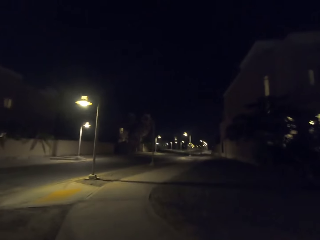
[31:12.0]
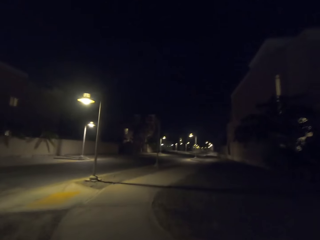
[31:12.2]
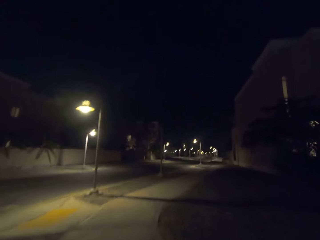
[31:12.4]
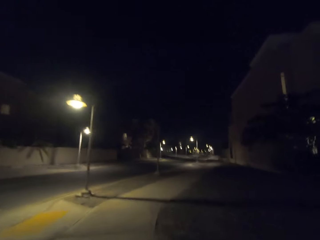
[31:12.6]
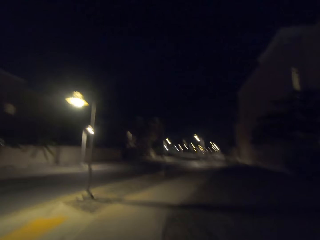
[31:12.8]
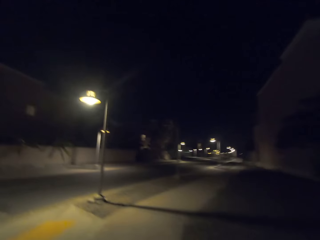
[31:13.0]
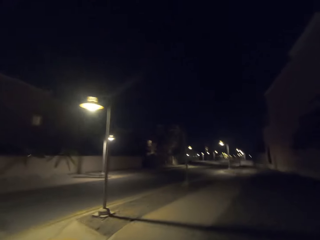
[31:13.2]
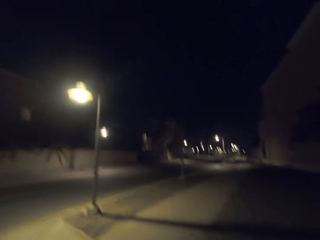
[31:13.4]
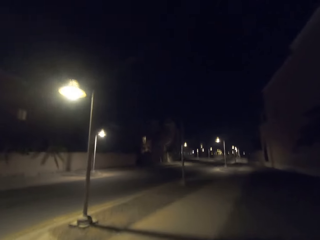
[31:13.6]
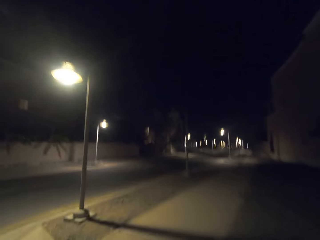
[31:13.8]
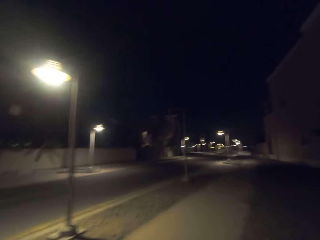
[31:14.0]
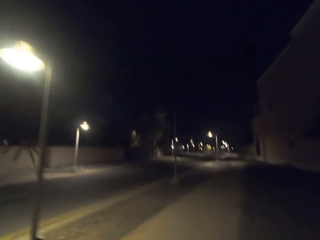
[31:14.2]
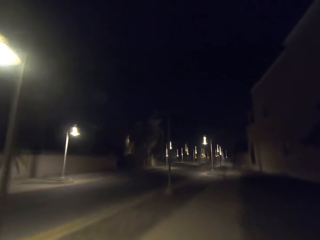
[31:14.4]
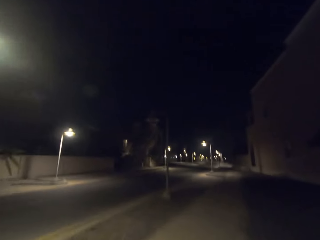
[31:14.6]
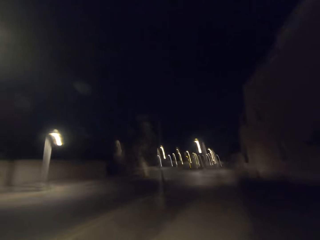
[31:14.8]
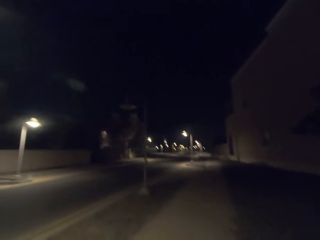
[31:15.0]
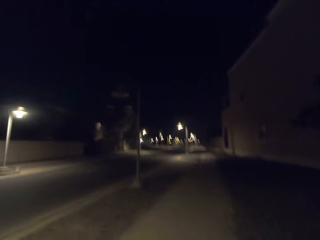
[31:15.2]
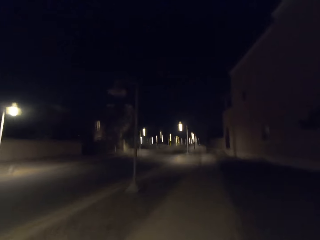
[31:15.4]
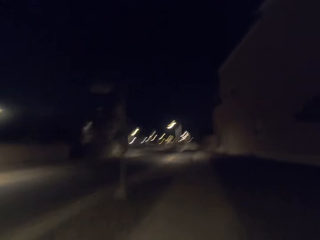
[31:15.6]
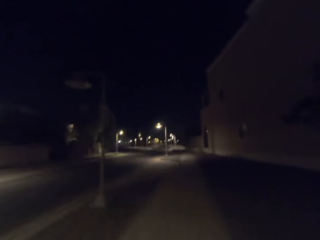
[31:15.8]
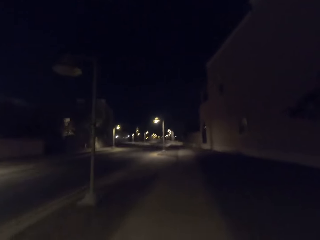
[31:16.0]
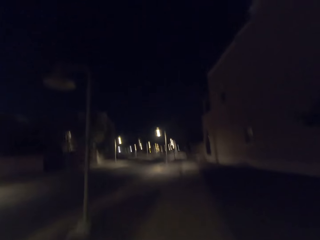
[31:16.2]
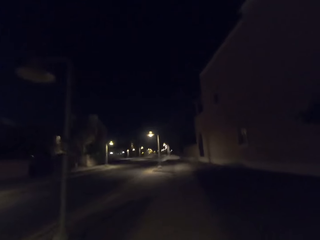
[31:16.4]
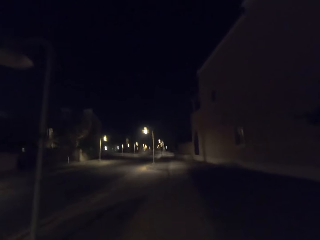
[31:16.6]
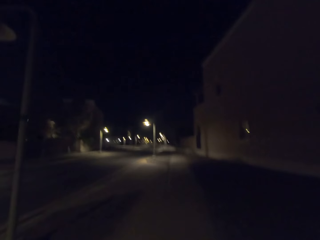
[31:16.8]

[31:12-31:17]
The camera wearer walks on the footpath.

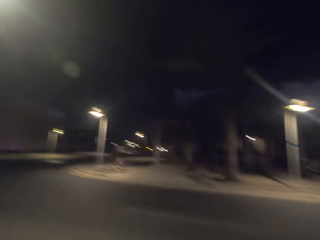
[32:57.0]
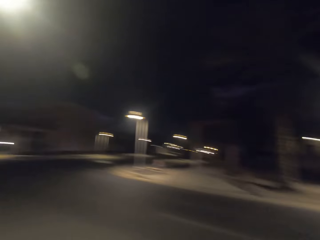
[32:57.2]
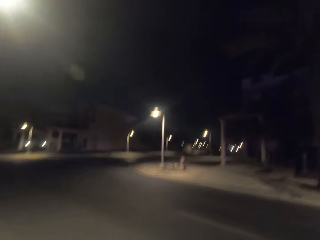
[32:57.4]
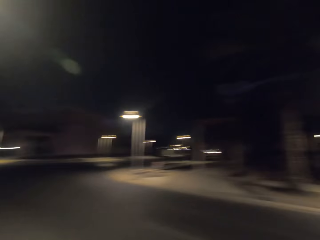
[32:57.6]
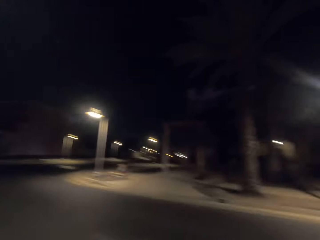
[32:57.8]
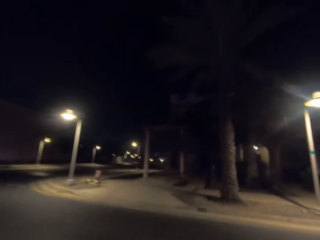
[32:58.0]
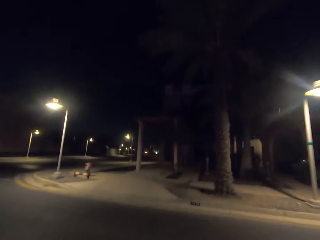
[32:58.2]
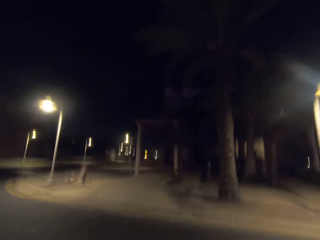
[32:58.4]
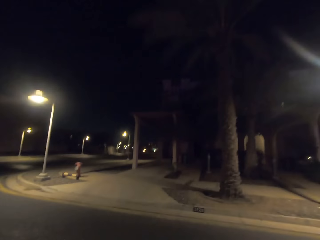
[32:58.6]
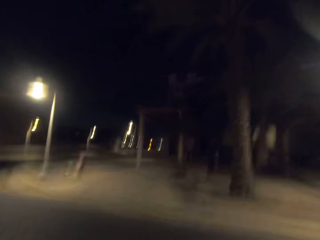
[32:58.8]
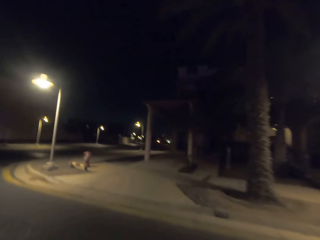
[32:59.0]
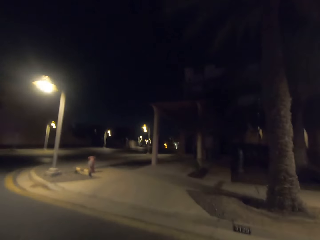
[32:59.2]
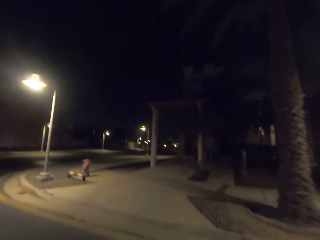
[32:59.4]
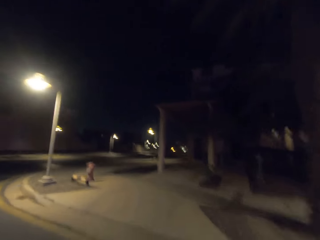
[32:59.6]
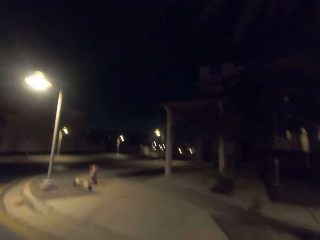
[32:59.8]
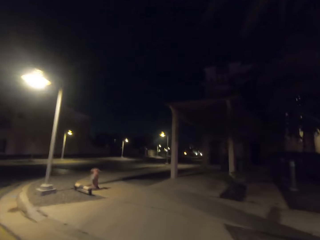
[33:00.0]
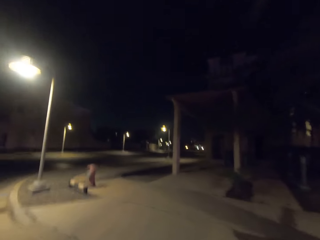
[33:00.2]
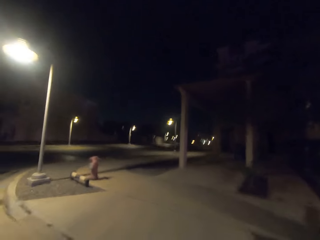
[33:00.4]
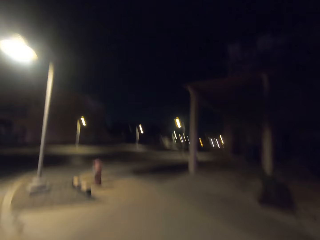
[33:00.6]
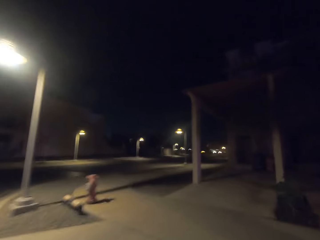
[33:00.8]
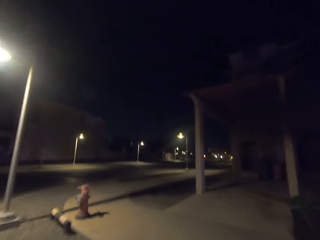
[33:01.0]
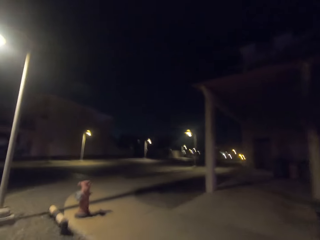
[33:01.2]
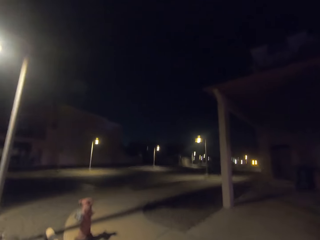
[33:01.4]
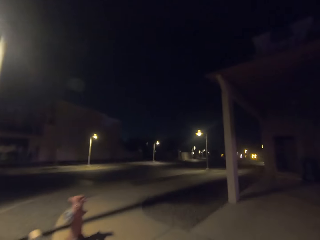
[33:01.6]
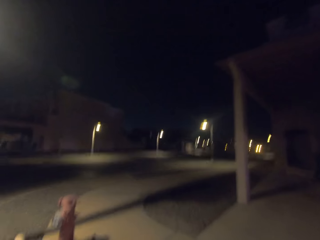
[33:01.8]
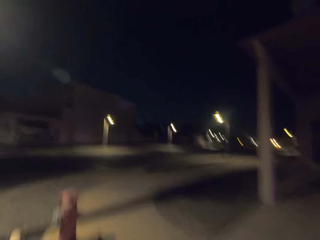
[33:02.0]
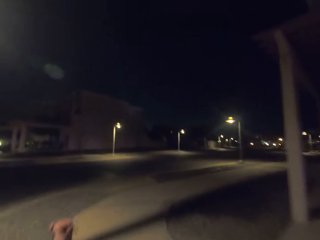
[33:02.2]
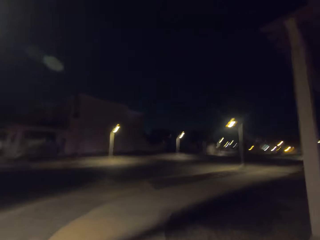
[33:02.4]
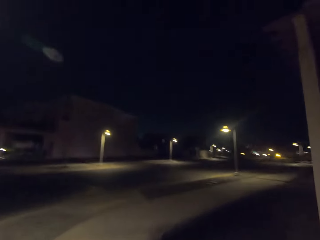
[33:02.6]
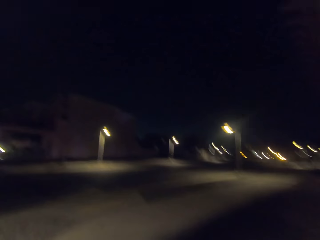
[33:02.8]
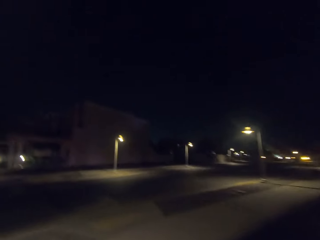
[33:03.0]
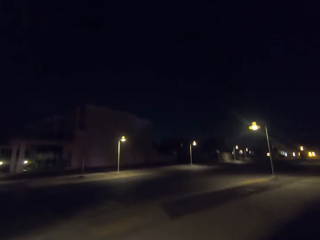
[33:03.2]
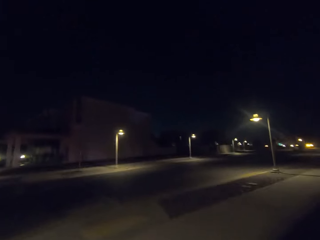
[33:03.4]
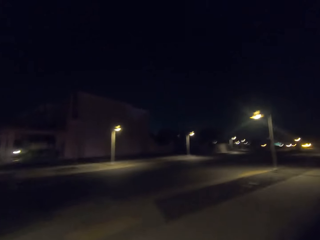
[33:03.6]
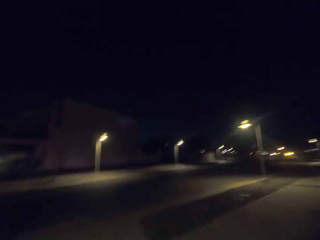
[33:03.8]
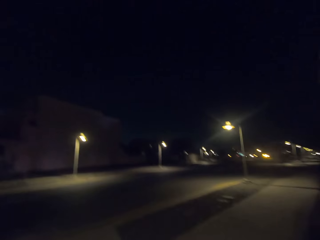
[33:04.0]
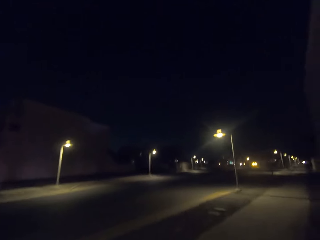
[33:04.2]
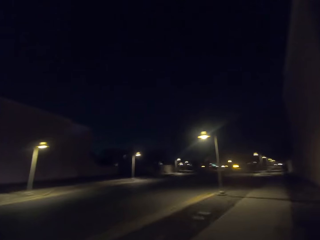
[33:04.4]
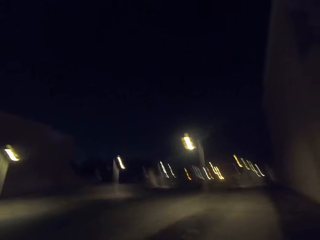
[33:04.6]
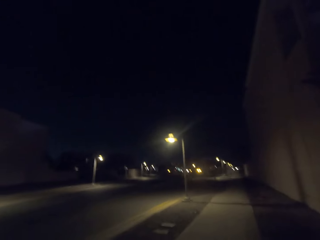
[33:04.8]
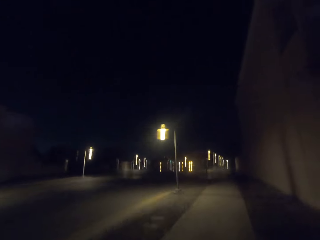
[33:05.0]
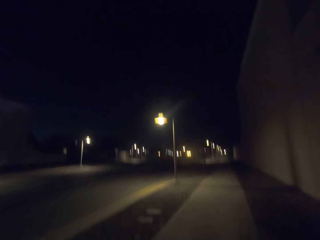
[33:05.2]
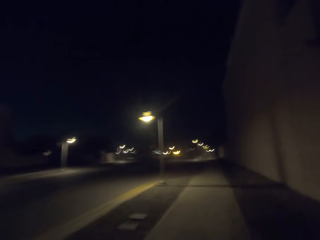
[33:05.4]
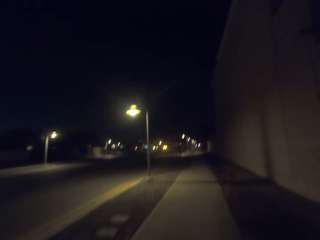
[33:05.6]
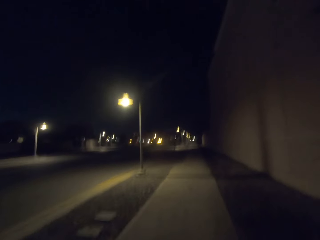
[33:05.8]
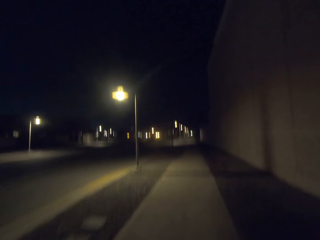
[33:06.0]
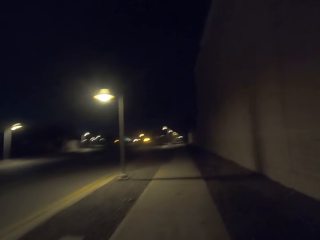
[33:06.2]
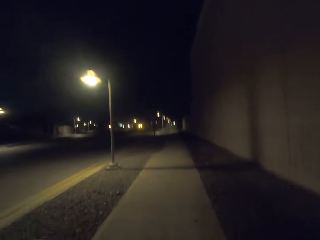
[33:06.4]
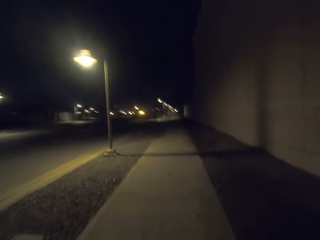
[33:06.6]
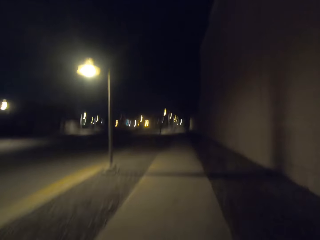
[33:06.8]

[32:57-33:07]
The camera wearer crosses the road. They join another road.

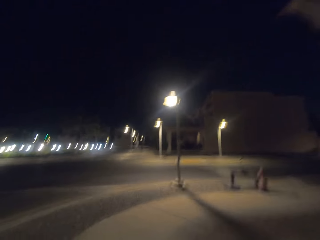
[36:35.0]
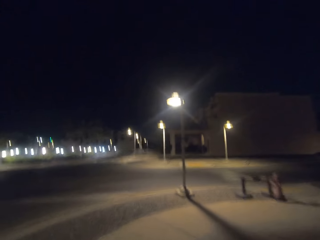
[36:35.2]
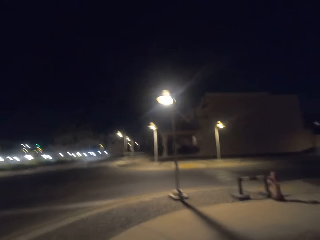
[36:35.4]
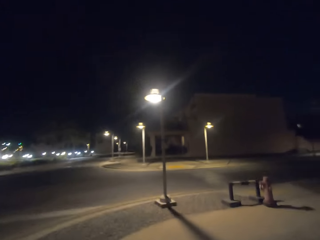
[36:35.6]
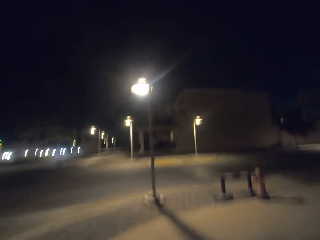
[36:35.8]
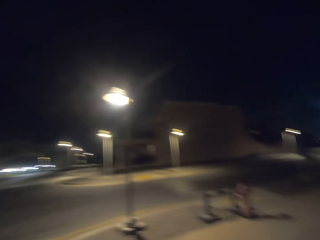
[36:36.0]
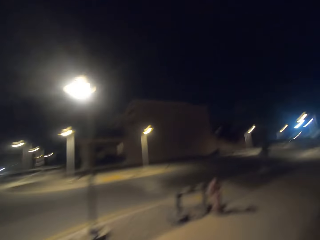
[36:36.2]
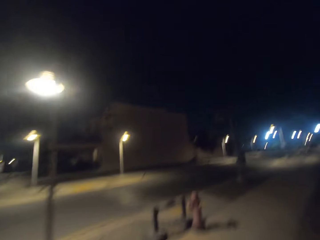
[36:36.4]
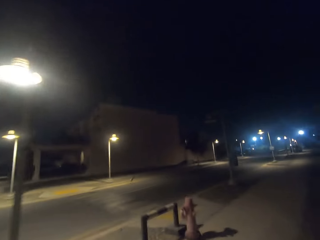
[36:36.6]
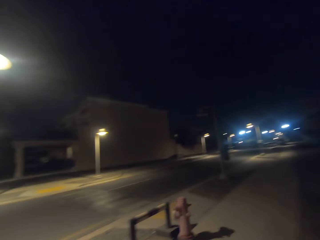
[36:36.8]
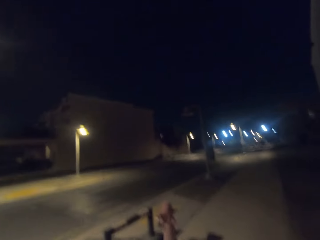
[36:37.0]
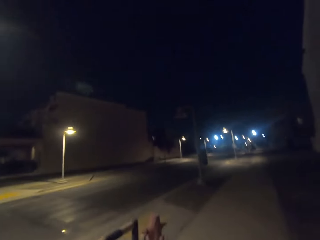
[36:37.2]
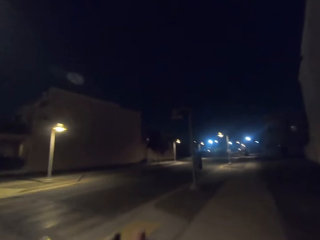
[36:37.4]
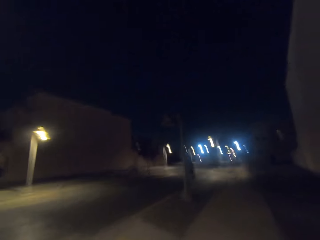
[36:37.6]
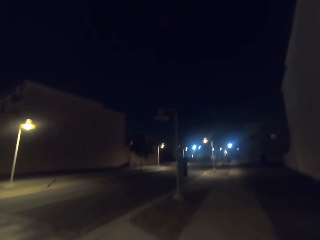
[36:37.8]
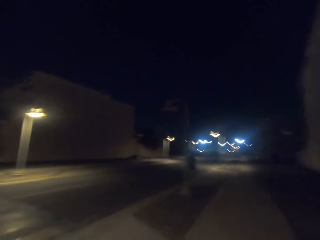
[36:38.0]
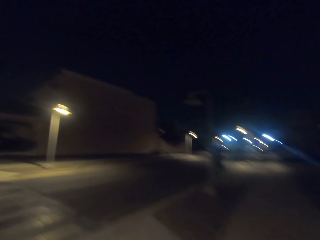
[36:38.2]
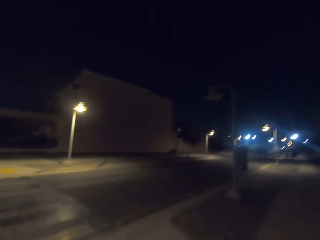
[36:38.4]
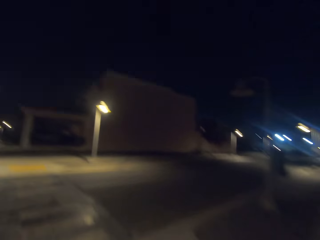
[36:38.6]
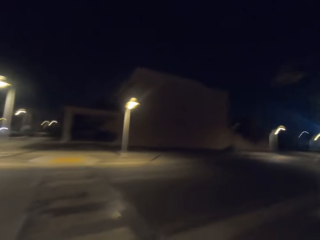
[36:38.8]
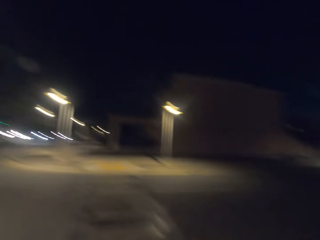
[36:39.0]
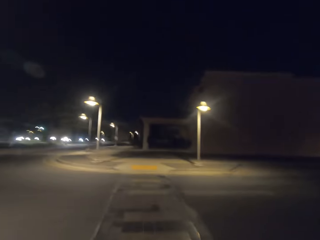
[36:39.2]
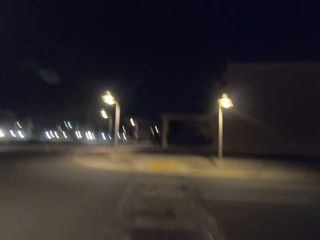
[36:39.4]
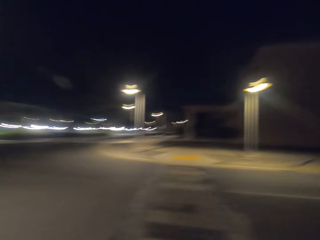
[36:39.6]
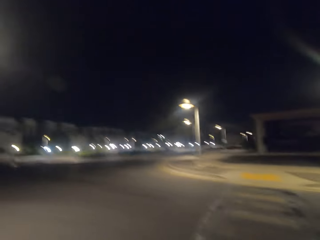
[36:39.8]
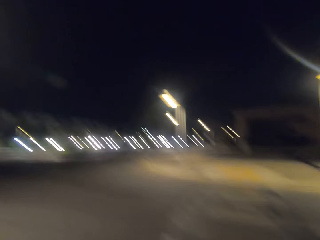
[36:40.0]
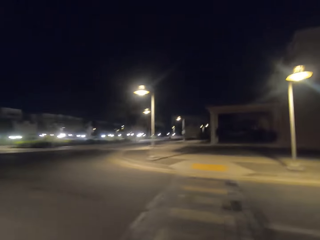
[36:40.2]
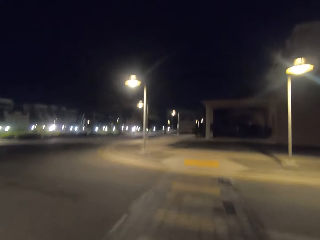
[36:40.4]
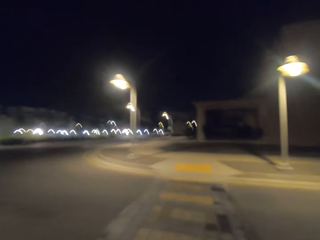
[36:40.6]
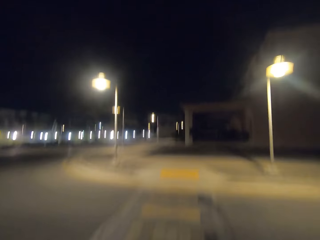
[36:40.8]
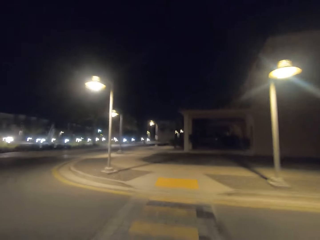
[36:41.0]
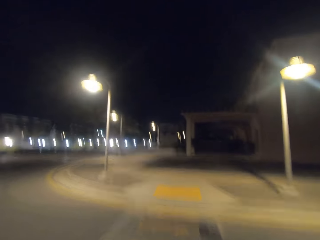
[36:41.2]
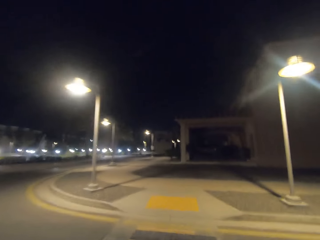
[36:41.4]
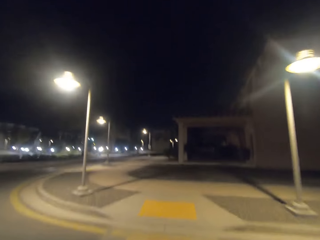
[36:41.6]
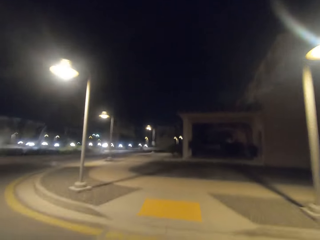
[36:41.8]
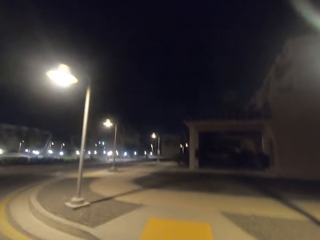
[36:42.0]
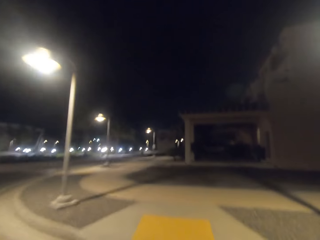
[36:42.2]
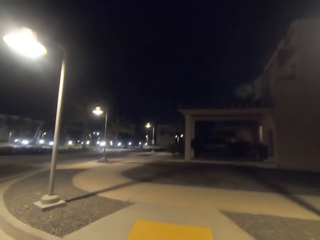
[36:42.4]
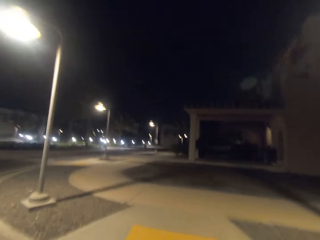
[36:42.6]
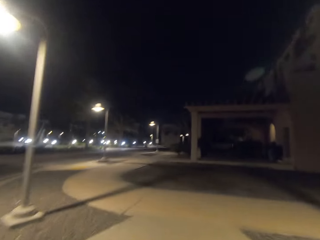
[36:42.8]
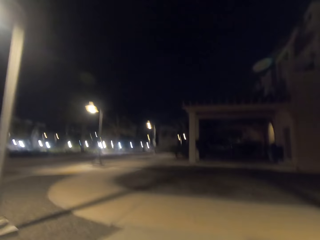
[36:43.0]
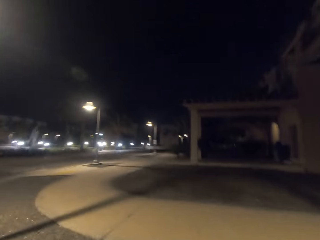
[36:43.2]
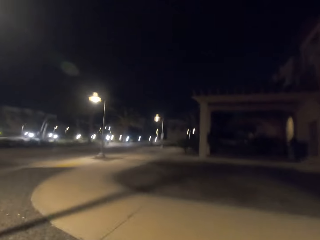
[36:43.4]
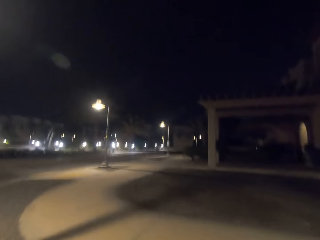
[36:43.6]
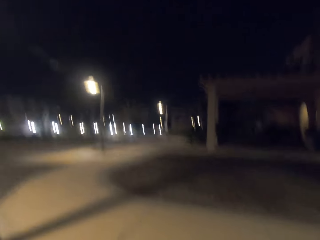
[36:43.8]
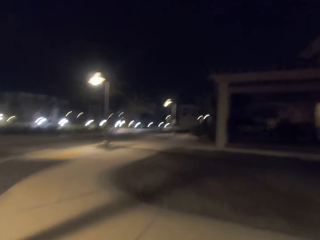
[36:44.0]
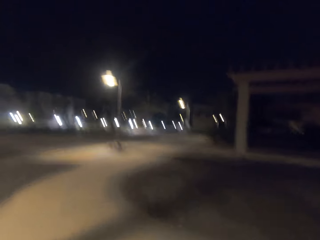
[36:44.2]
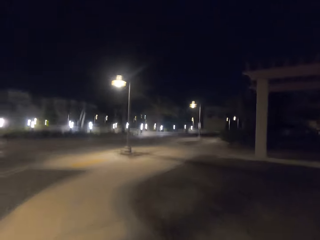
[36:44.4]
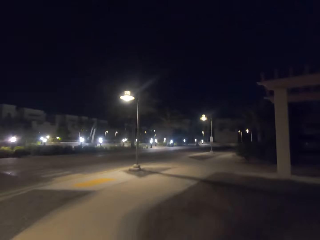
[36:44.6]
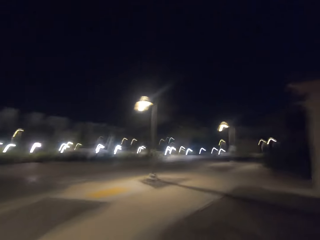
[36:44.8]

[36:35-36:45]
The camera wearer negotiates the junction. They cross the road.
